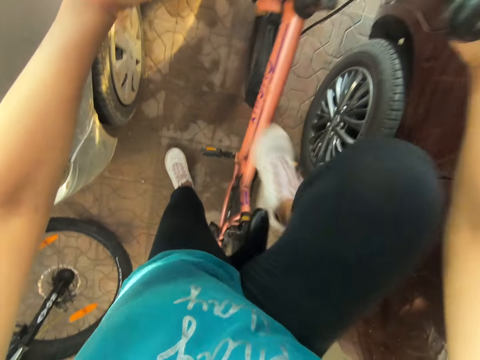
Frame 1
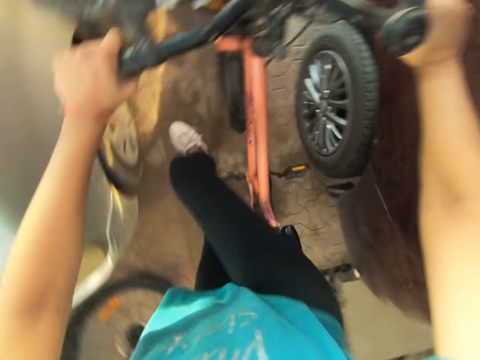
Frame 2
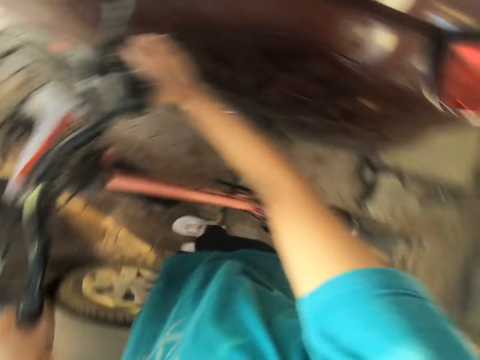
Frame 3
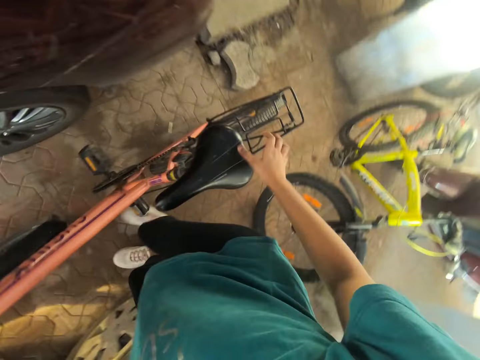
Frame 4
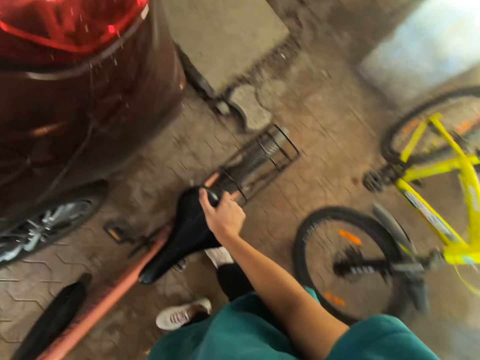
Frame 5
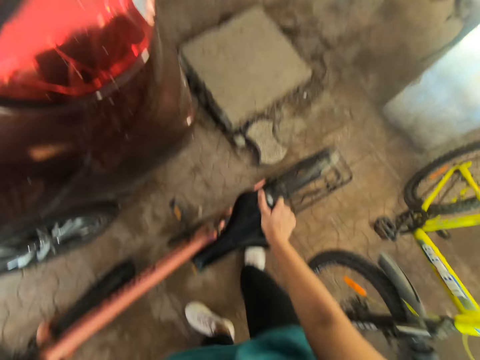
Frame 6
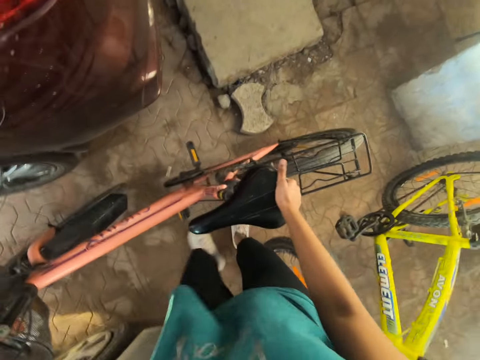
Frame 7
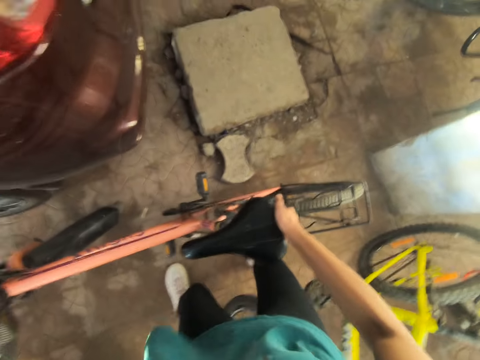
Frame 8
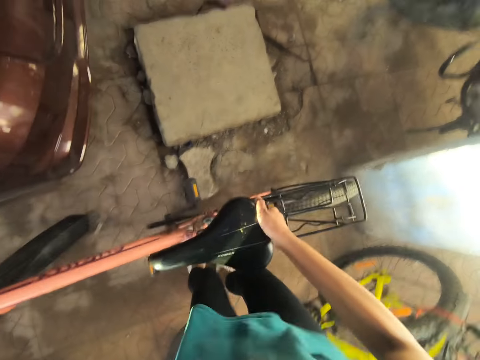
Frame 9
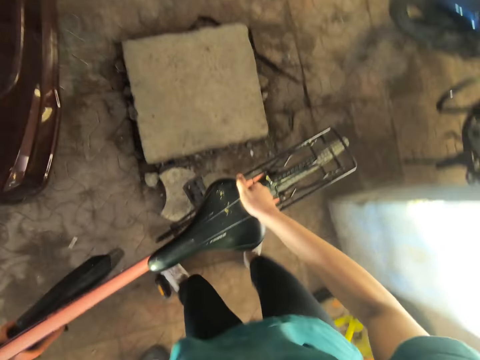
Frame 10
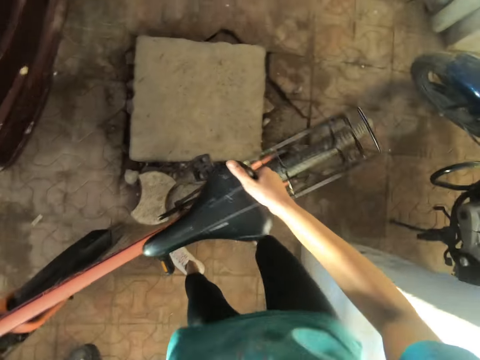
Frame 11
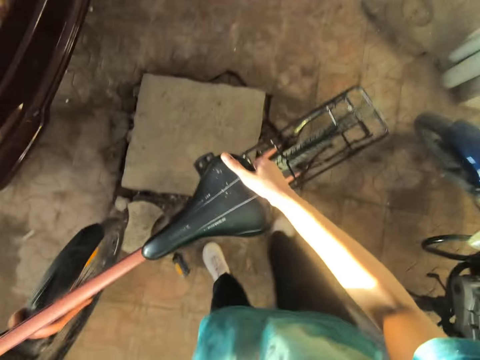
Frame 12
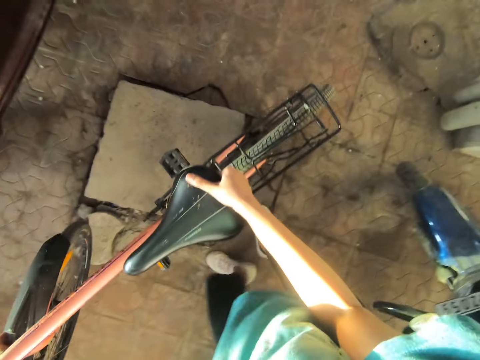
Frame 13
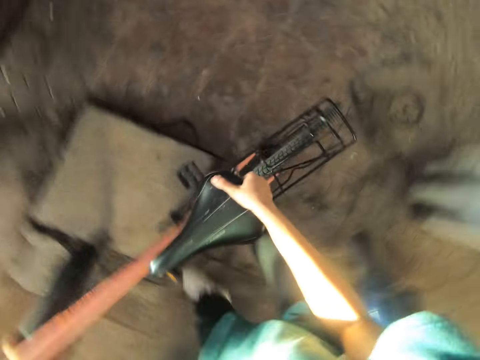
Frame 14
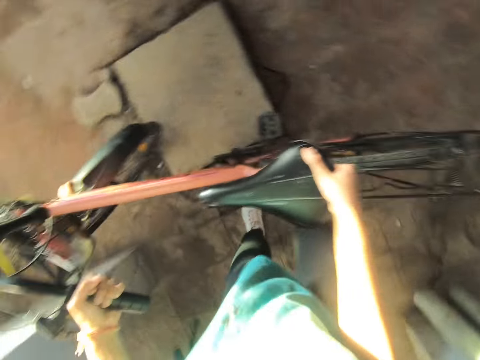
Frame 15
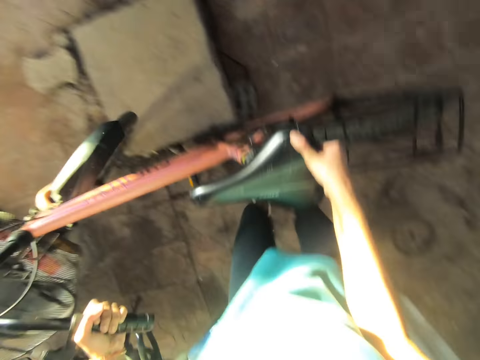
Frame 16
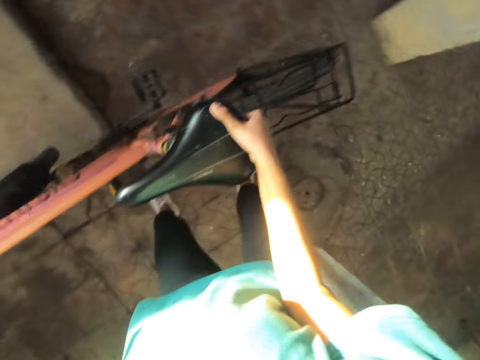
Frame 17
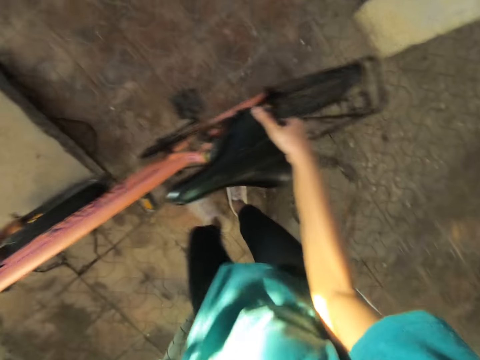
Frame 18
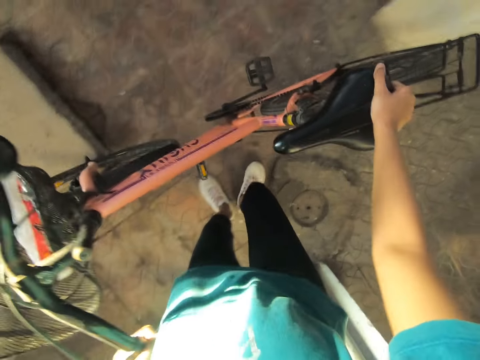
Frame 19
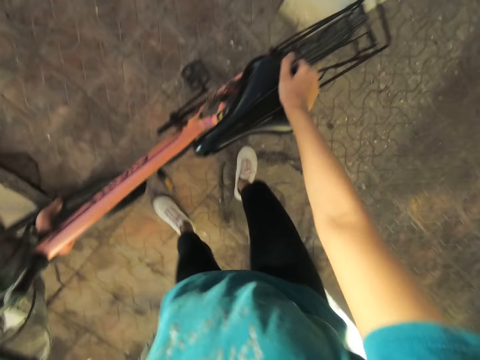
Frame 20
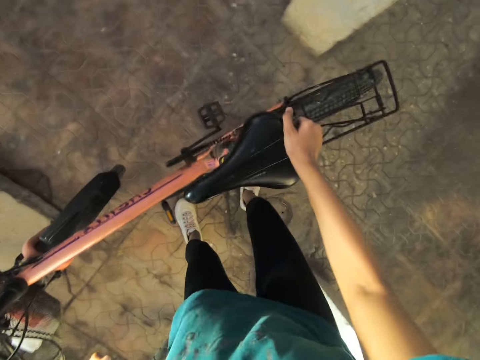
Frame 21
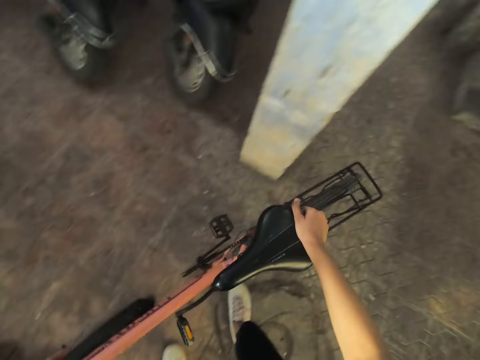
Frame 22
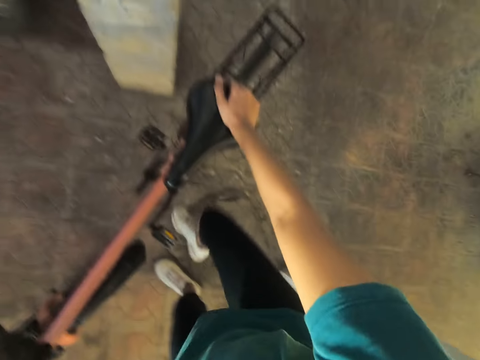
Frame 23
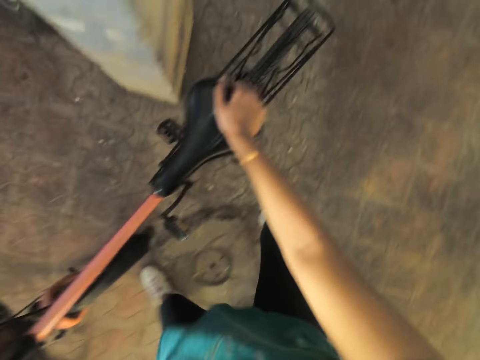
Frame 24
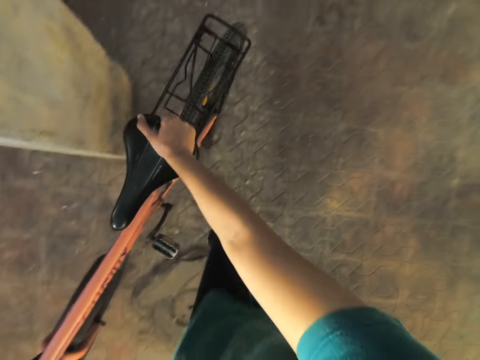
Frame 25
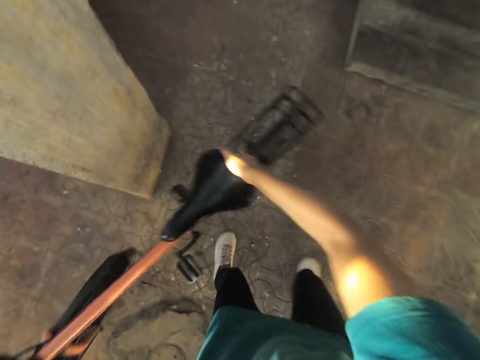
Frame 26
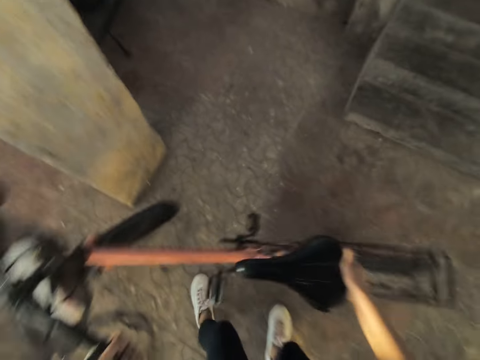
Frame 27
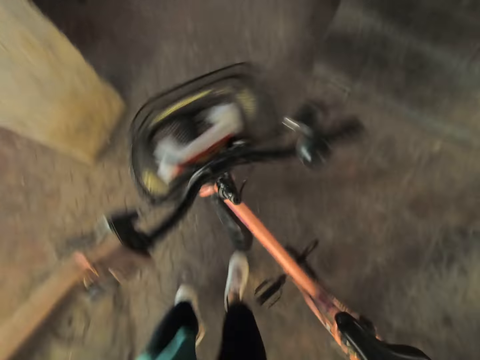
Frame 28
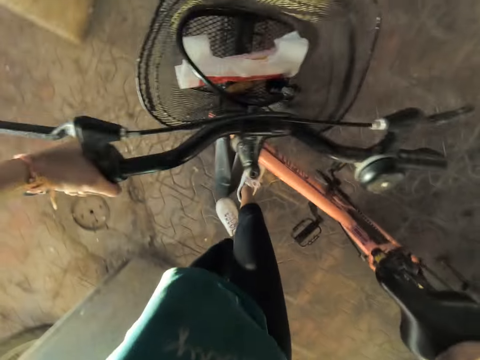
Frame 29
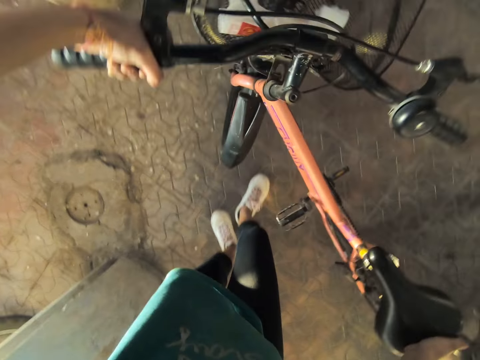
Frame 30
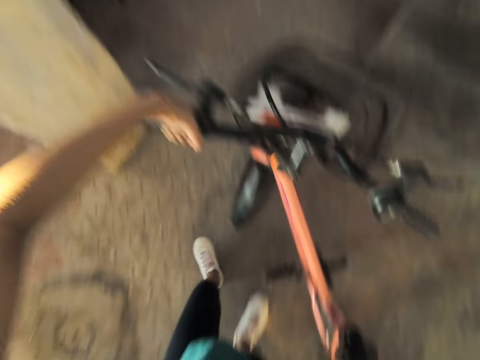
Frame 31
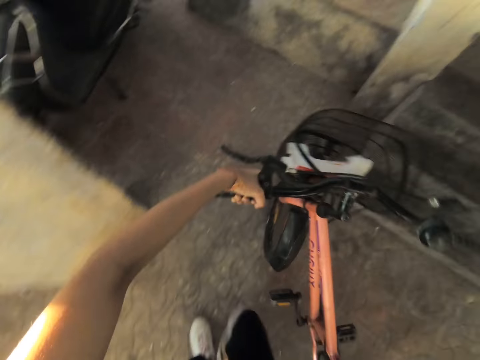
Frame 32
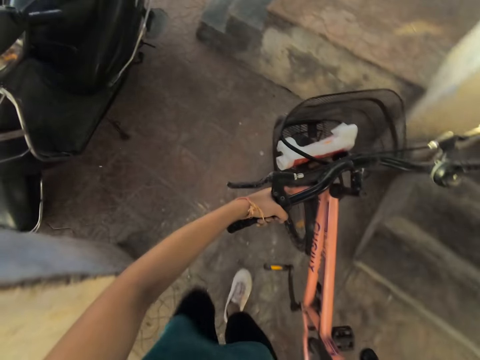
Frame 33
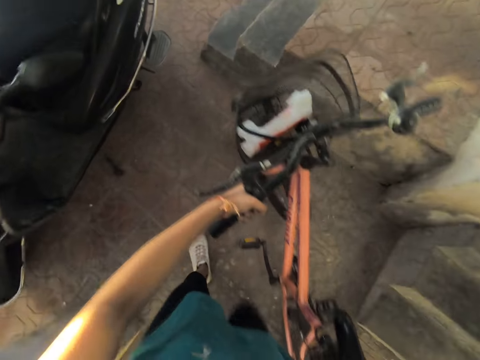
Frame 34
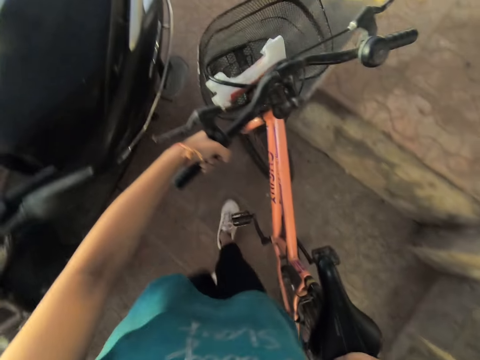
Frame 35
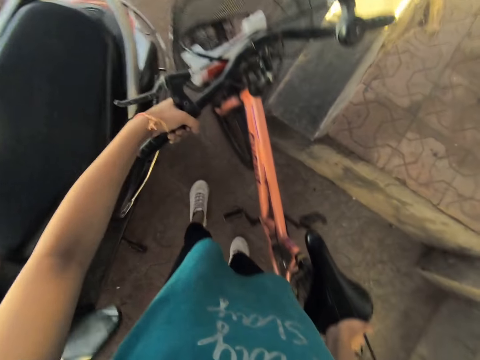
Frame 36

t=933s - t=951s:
The camera wearer dismounts from the bicycle. He holds the bicycle seat with his left hand. He moves the bicycle backward with his hands. He lifts the bicycle from the floor with his hands. He moves the bicycle on the floor with his hands. He moves the bicycle forward with his hands.

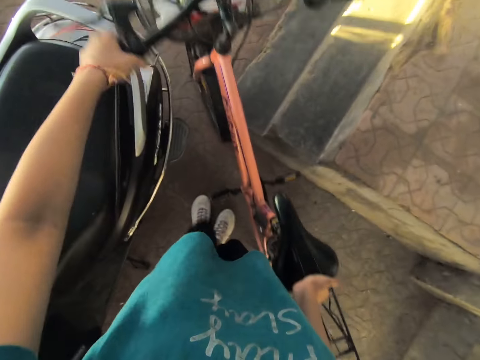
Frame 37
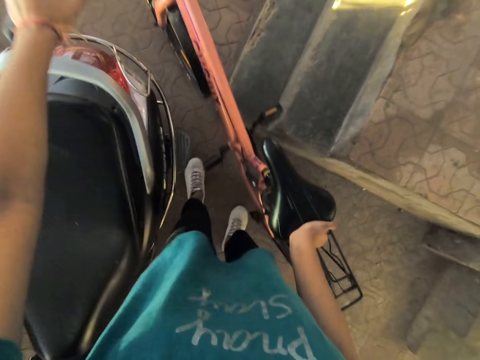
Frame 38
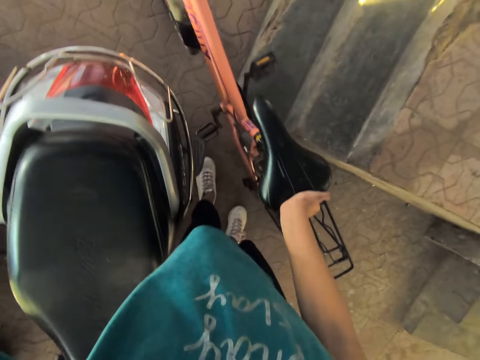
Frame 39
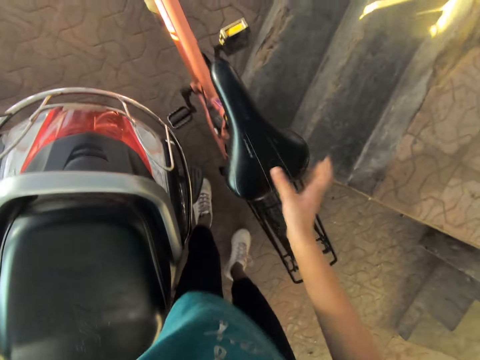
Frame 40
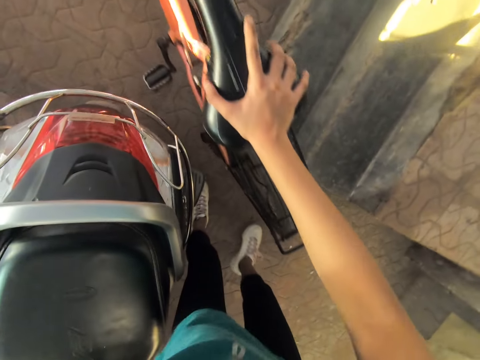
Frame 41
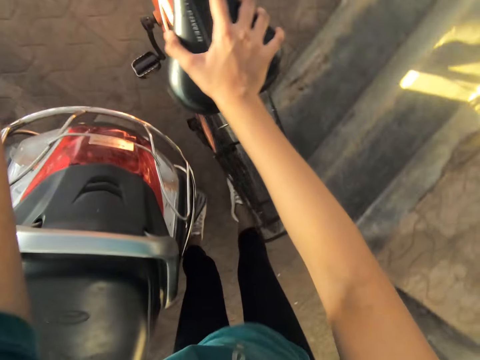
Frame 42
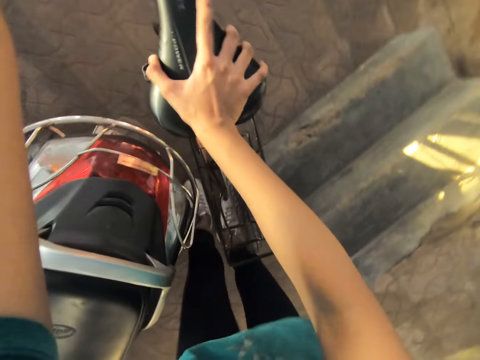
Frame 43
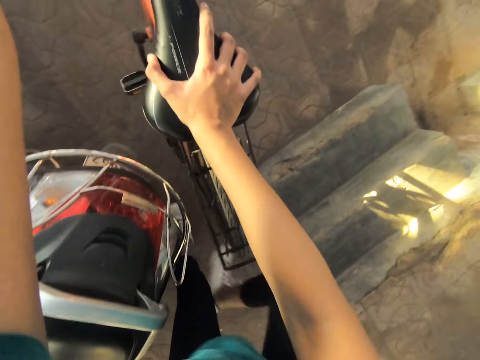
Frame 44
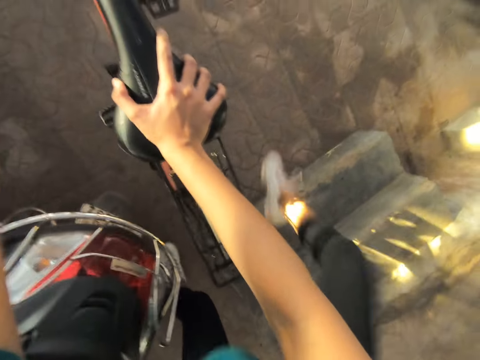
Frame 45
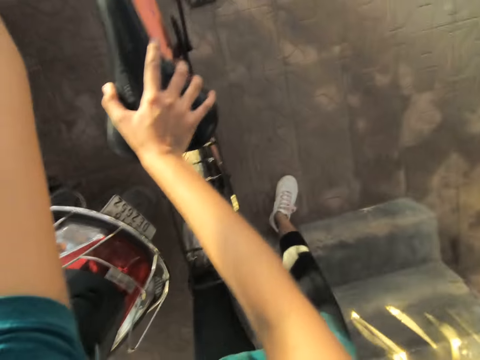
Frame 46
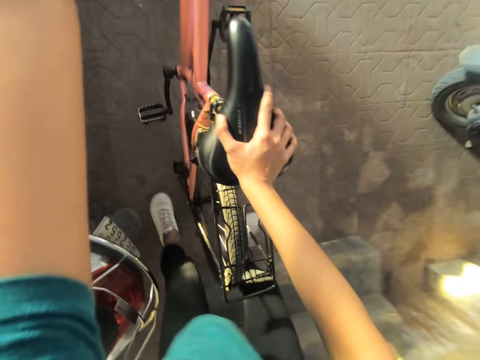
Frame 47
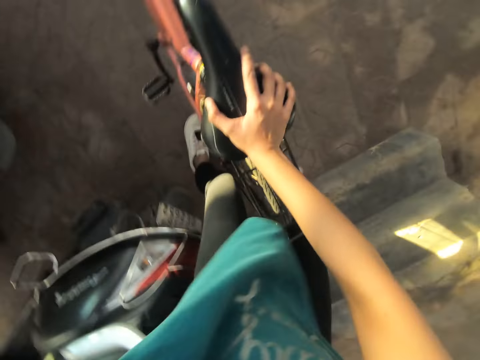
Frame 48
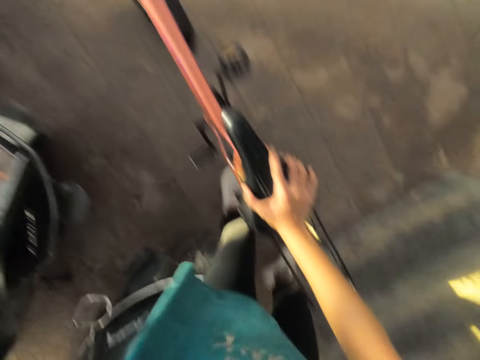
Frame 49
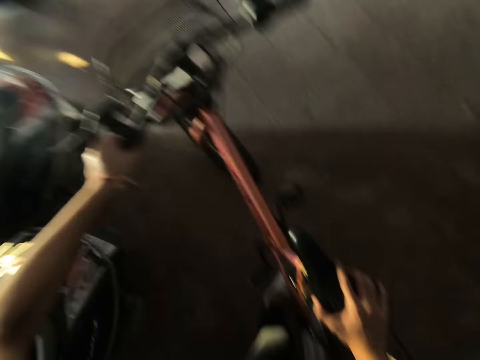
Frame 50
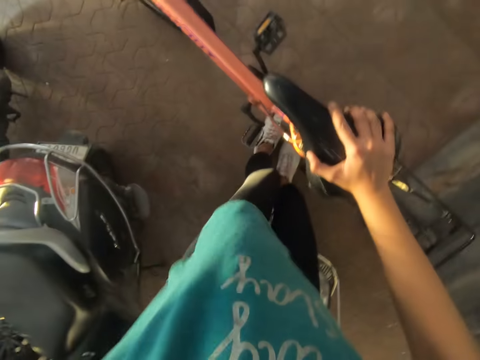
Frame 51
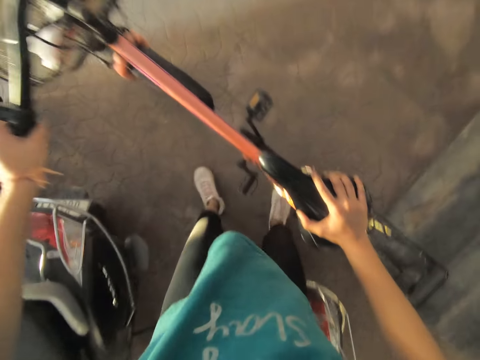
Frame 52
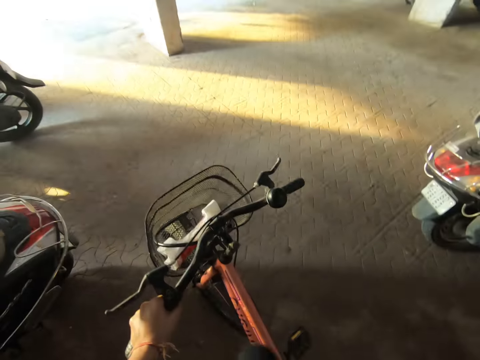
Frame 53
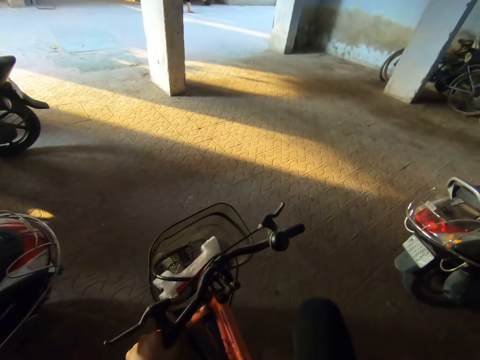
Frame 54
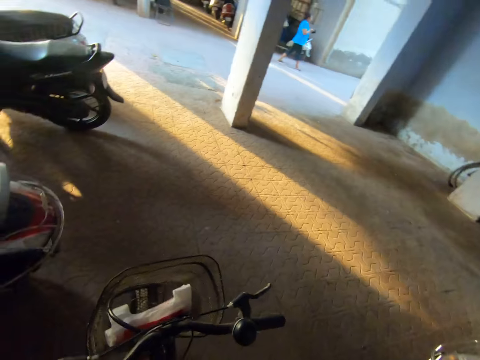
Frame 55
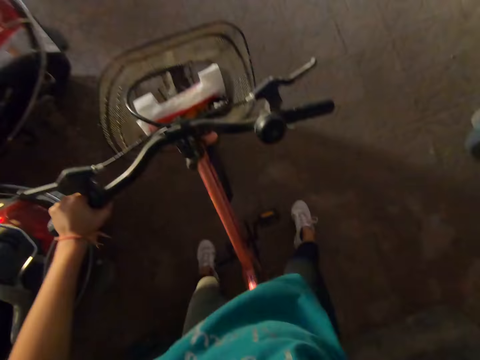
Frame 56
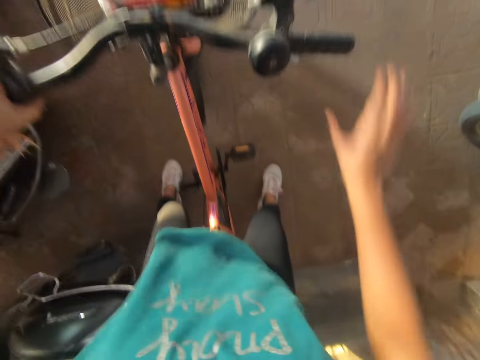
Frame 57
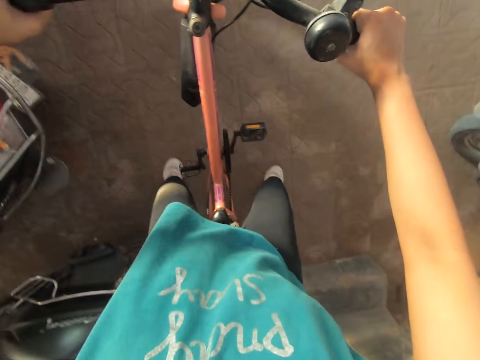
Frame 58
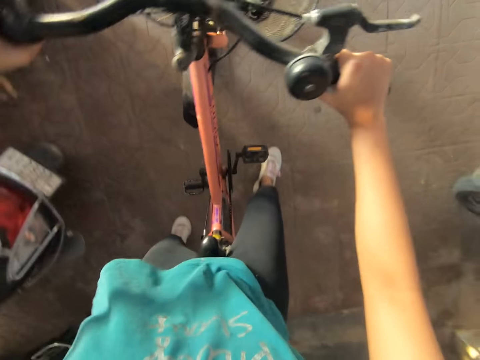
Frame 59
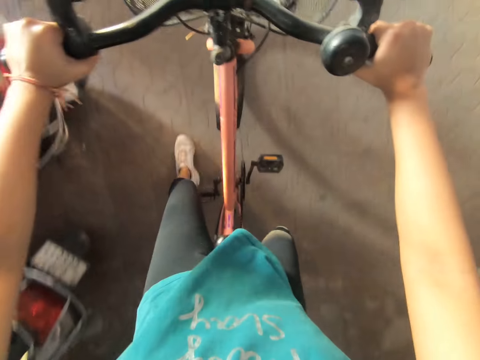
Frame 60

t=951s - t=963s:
The camera wearer mounts the bicycle. He holds the bicycle handle with his right hand. He moves the bicycle forward with his hands on its handles. He sits on the bicycle.
